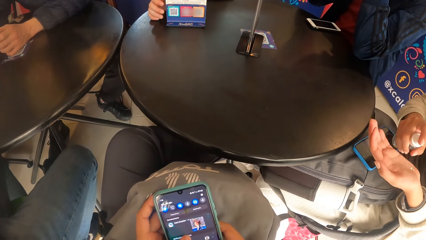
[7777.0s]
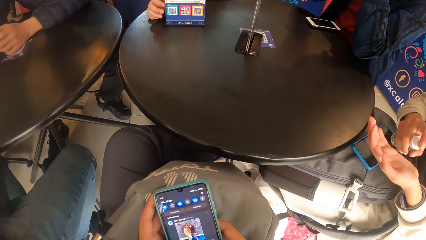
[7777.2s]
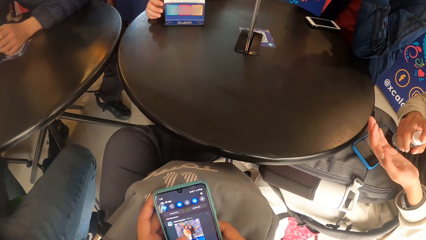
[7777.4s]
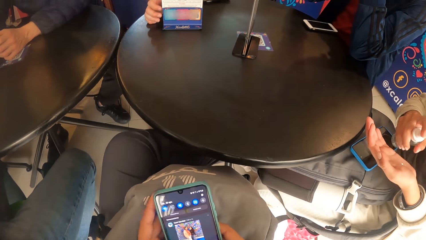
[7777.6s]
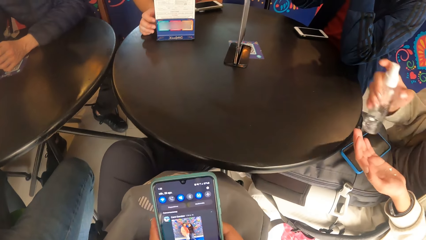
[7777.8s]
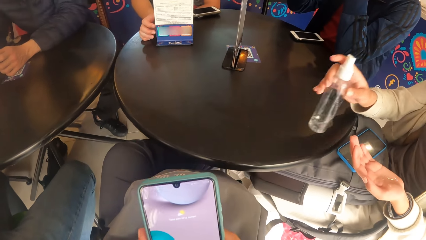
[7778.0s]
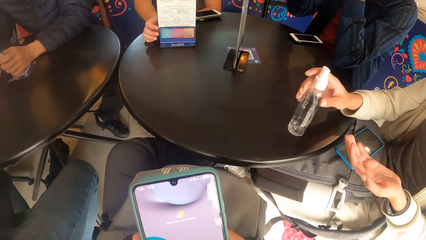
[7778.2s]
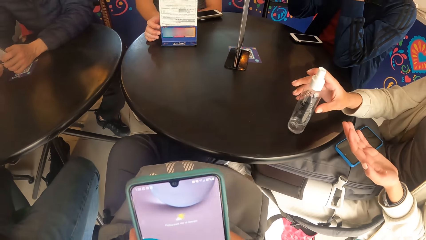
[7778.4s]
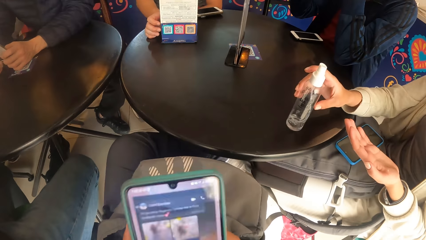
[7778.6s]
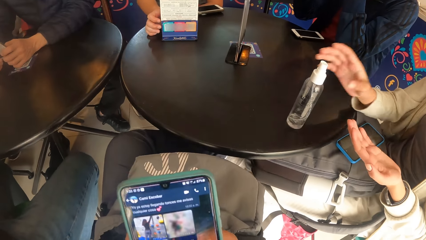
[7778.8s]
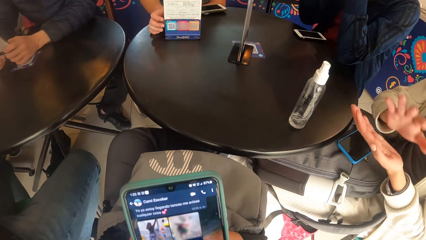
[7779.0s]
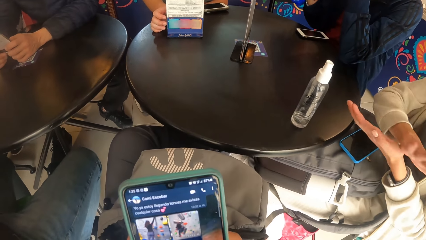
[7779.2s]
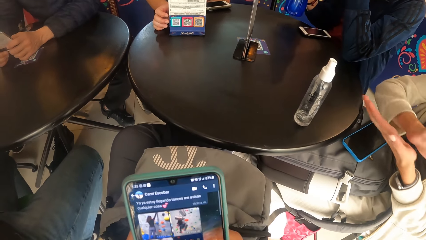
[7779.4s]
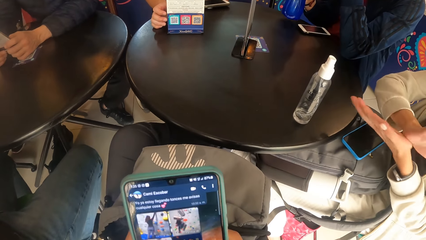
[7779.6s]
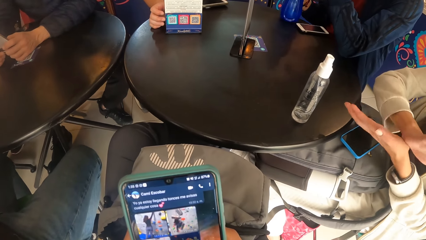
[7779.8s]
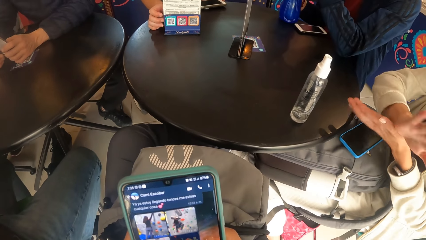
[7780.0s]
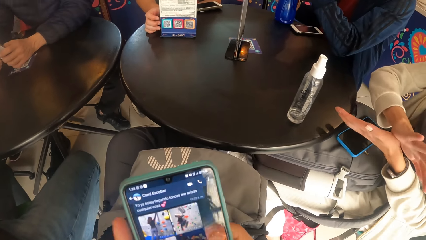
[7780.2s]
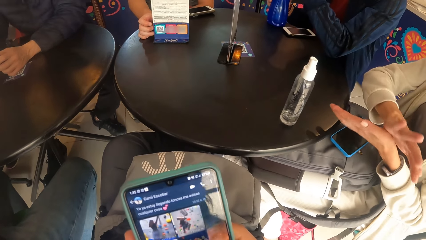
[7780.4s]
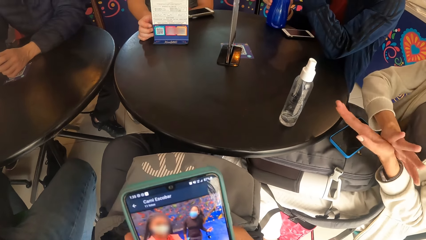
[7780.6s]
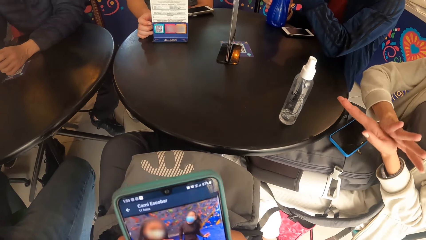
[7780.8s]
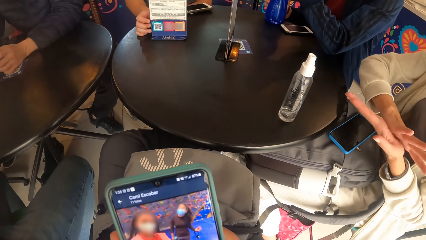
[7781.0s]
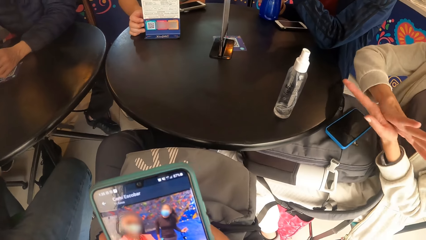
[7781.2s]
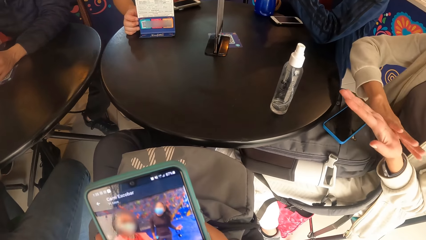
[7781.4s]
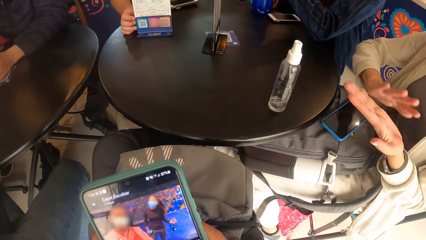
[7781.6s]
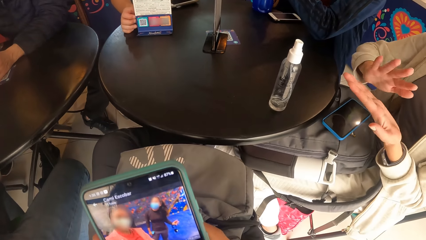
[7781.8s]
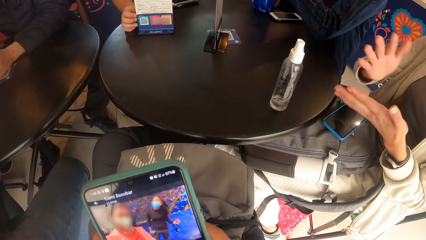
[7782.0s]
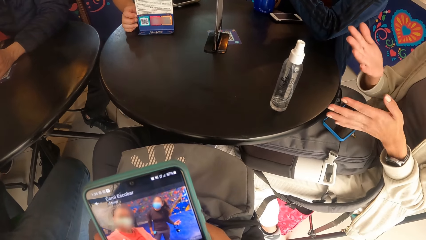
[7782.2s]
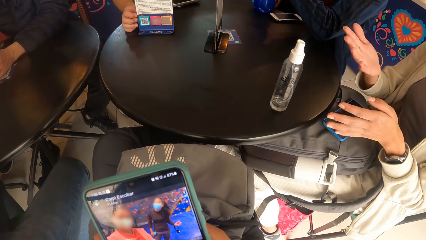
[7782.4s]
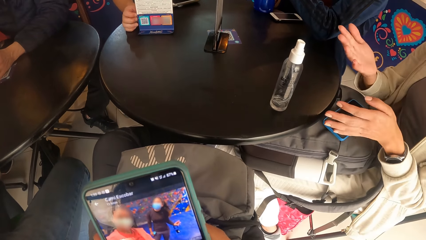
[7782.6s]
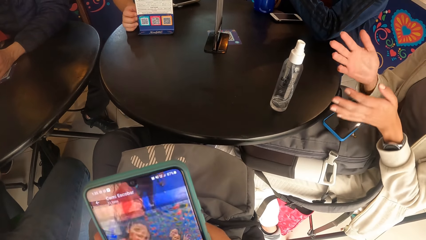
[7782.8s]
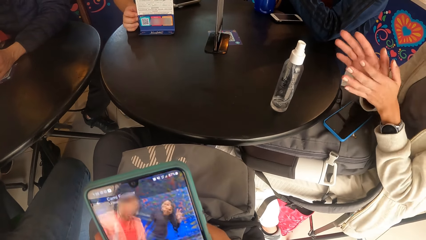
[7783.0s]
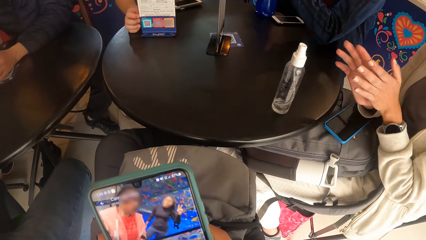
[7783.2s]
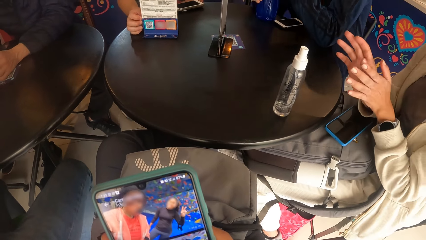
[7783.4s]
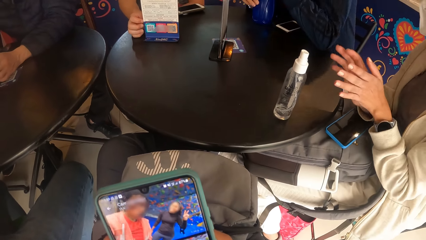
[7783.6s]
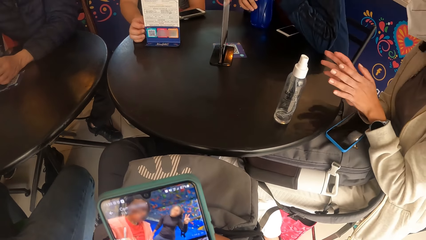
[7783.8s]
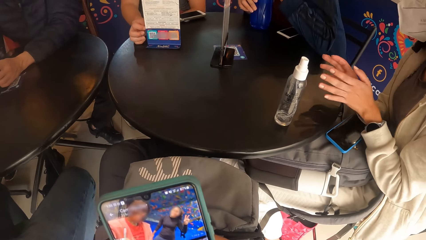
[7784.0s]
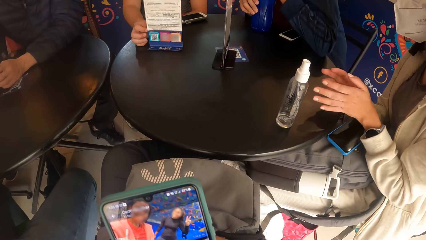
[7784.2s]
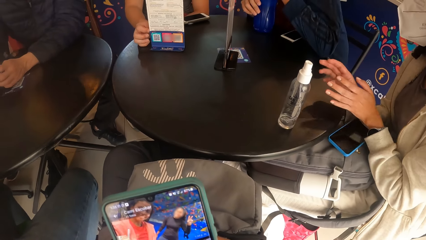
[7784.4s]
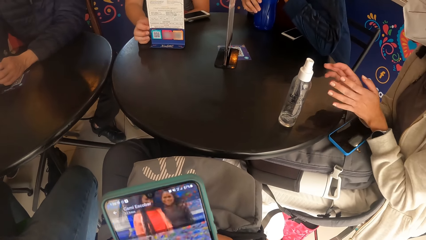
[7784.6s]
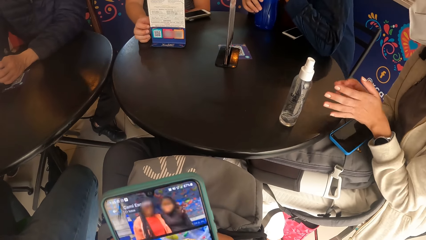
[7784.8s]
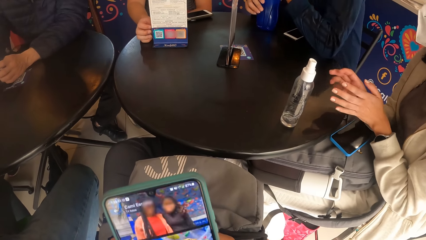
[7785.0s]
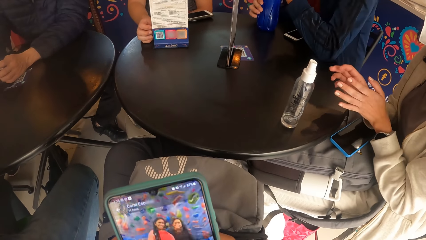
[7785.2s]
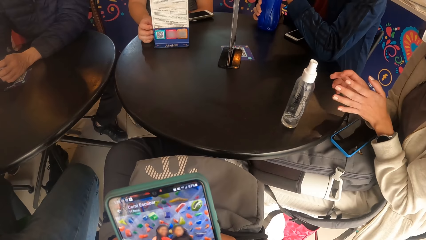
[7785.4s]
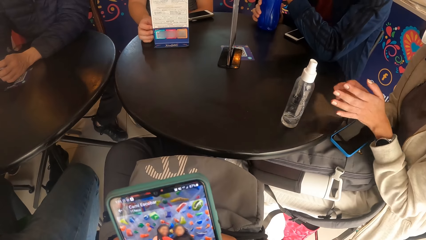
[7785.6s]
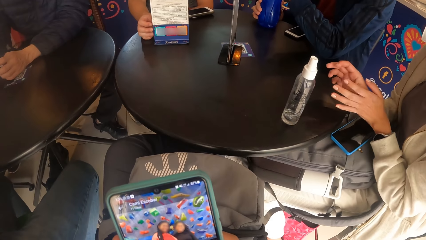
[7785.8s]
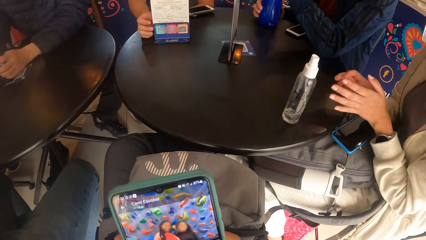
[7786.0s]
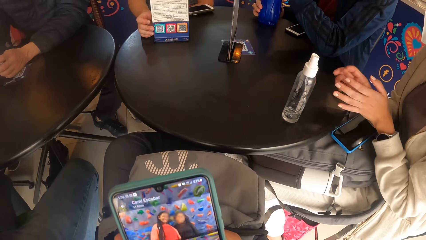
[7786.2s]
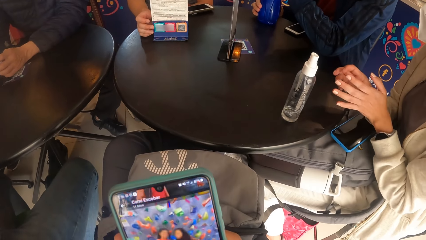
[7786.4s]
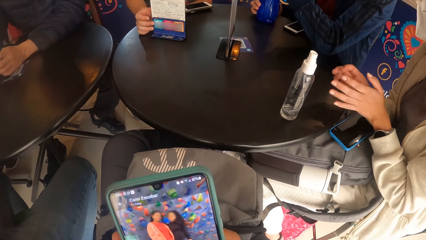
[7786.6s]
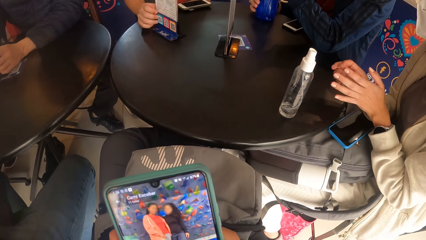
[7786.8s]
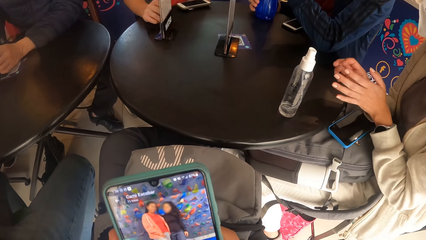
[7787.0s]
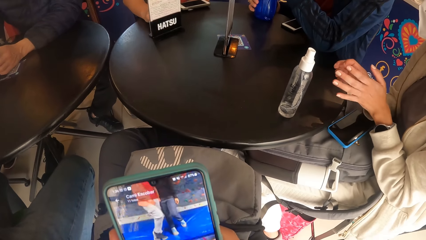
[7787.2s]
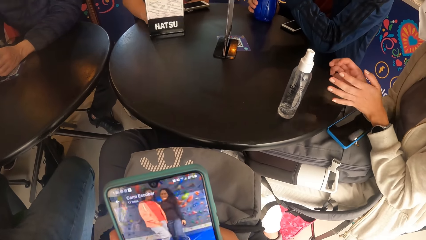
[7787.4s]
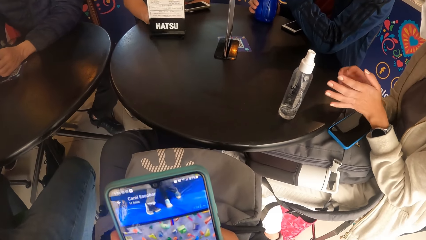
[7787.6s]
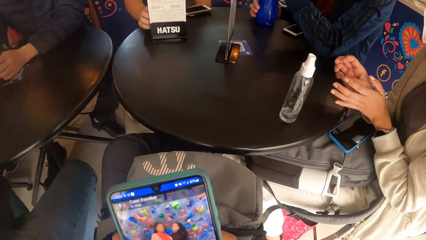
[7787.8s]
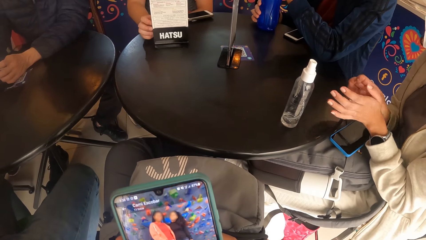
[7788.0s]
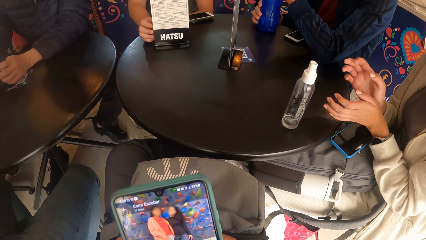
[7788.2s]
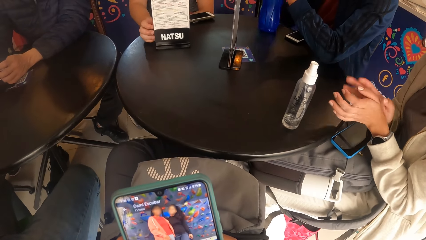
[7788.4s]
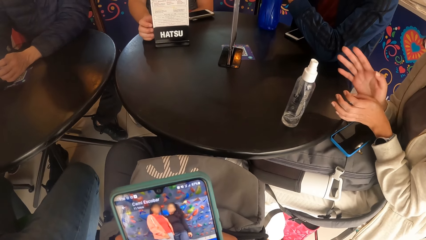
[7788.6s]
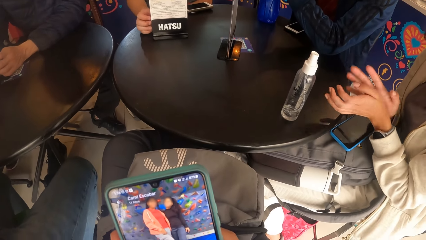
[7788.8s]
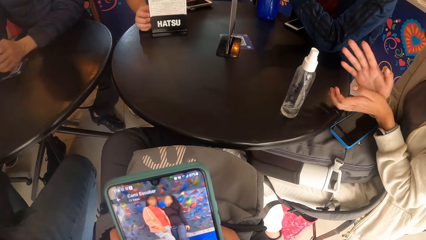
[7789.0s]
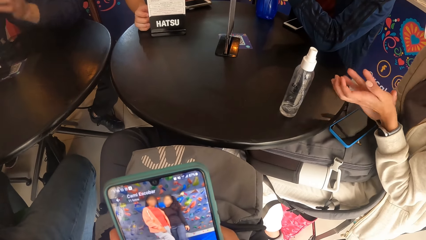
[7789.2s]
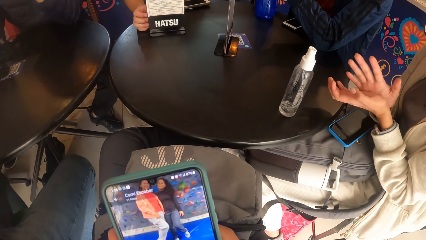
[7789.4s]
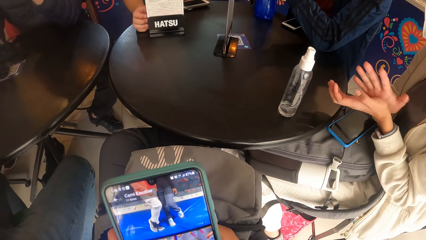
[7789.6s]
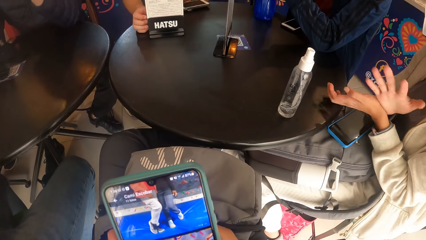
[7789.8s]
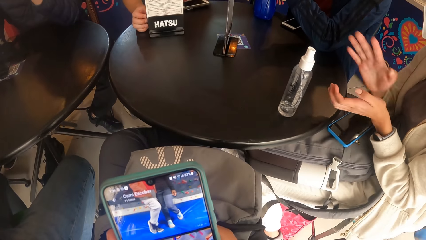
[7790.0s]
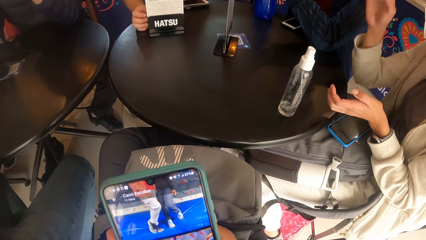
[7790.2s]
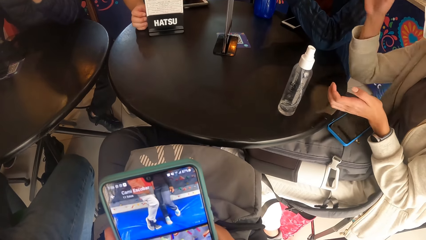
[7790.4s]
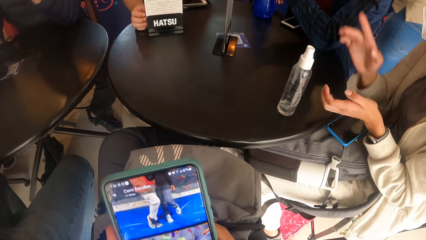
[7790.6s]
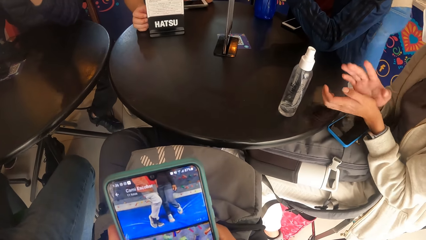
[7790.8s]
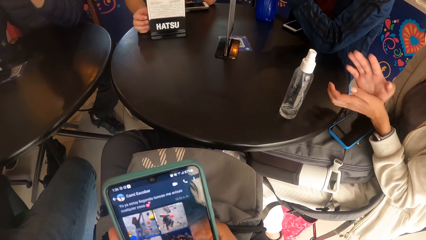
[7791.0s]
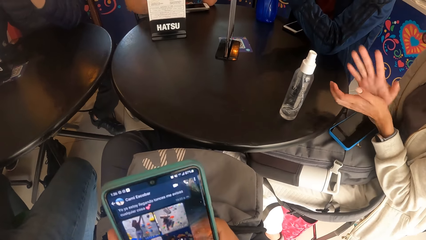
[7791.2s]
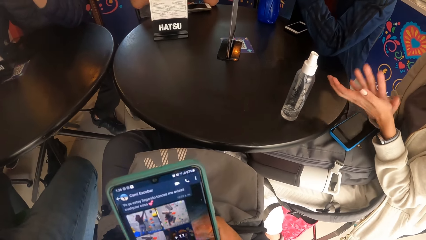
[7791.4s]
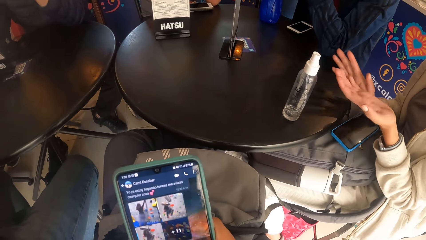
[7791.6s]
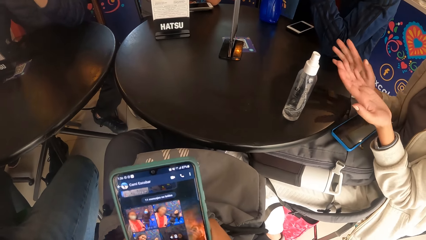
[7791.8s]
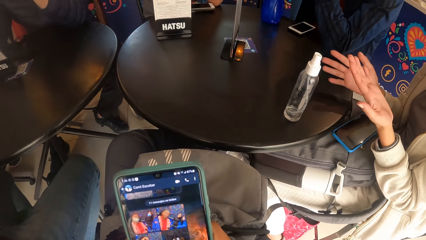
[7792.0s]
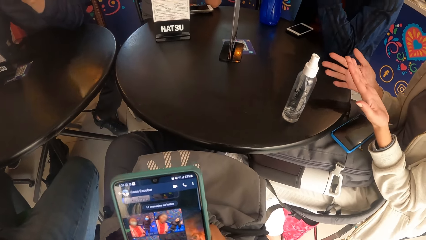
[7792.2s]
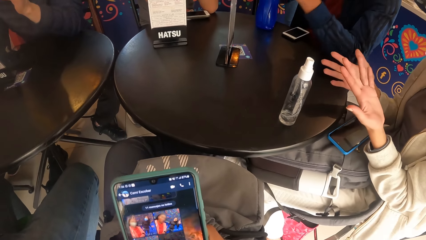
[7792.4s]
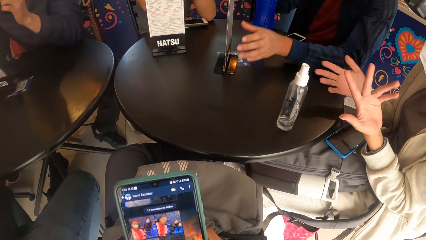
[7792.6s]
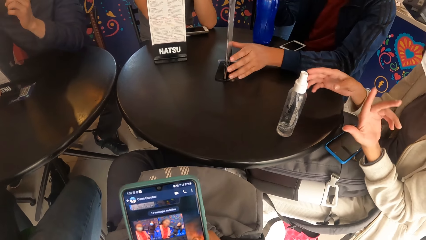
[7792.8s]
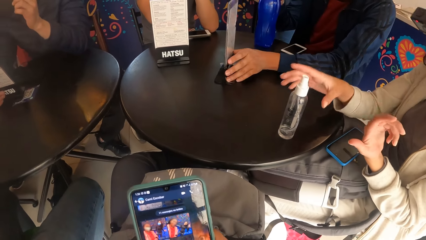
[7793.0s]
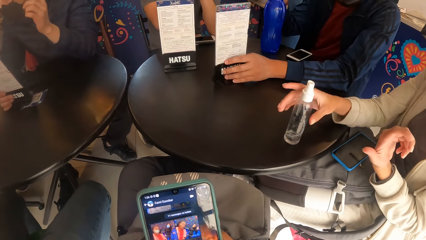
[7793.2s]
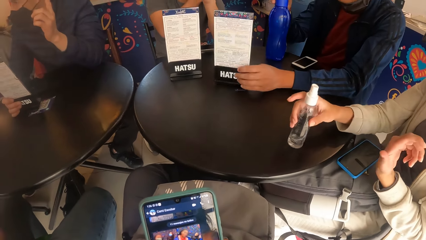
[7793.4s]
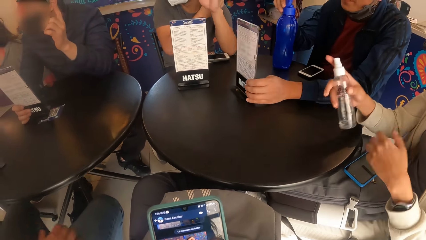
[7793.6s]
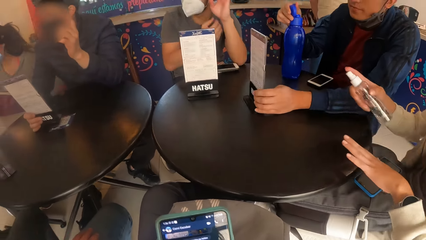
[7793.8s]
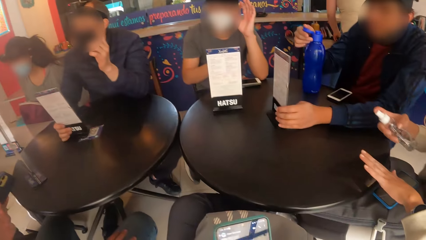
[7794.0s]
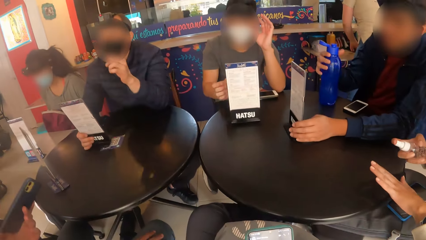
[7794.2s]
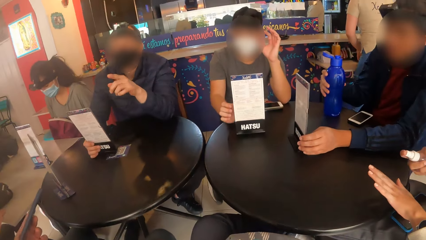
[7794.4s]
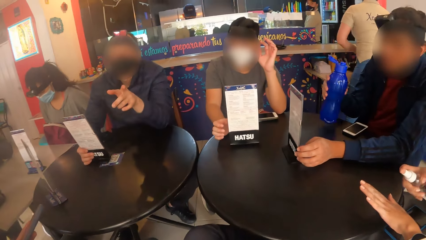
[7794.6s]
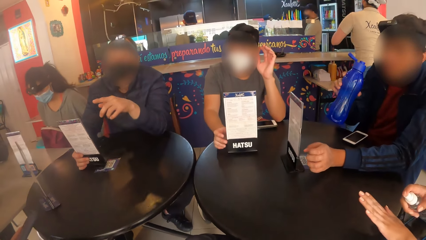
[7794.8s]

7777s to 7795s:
The woman rubs both hands together. The man flips the menu holder on the black table with his right hand. The woman picks up the spray bottle from the black table with her right hand.
